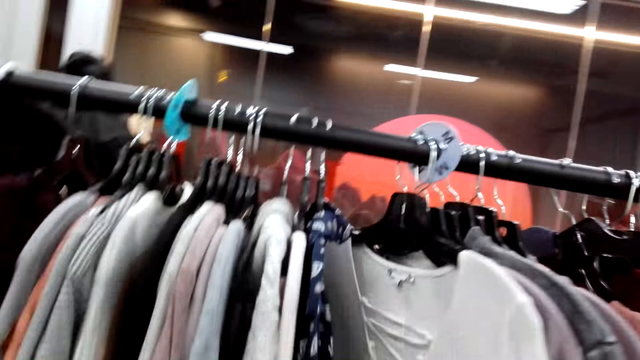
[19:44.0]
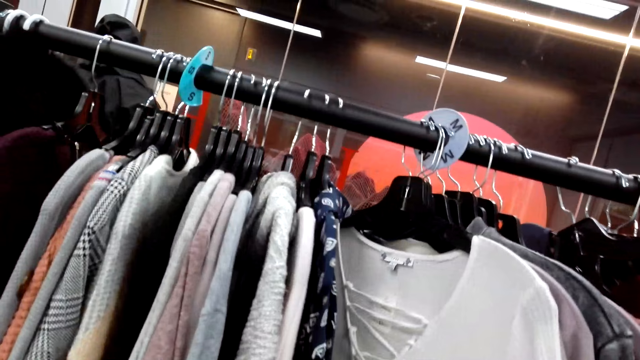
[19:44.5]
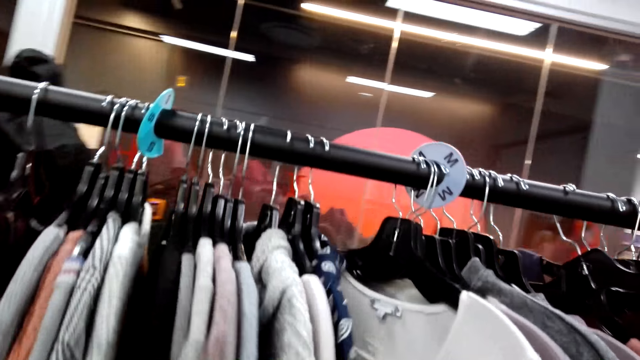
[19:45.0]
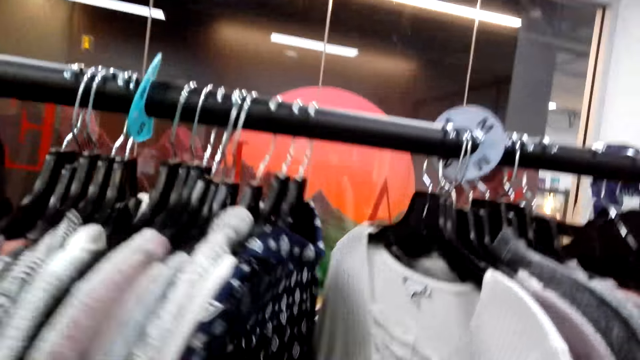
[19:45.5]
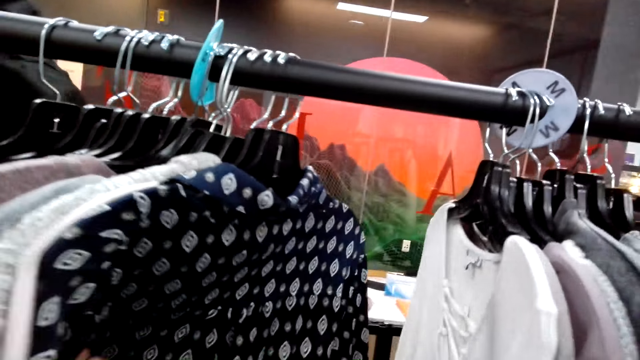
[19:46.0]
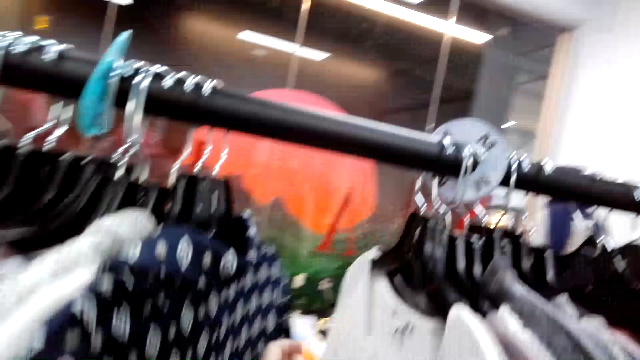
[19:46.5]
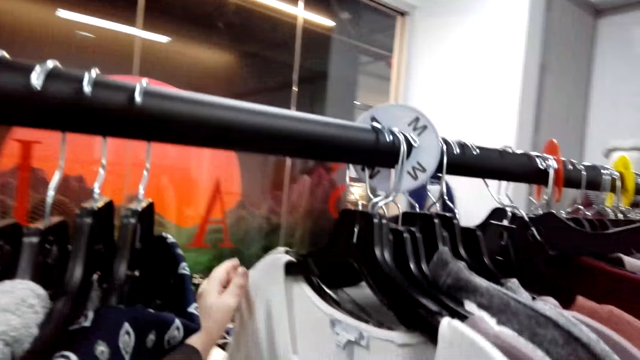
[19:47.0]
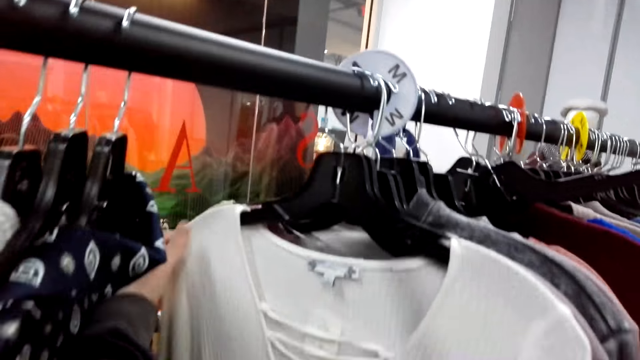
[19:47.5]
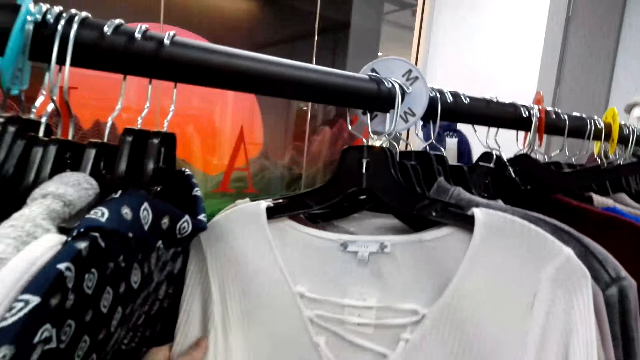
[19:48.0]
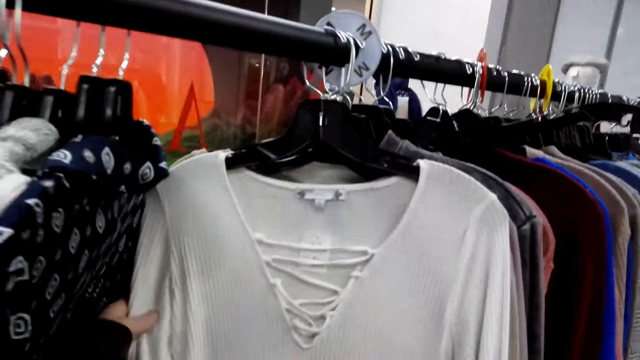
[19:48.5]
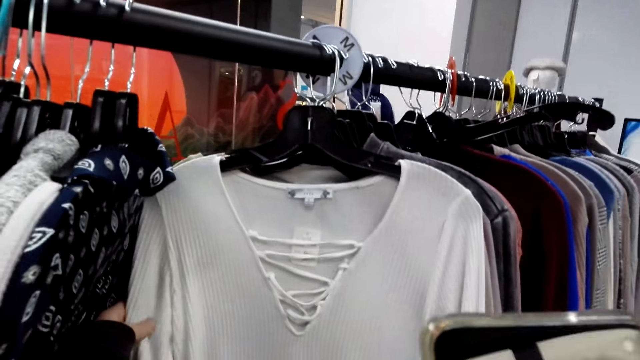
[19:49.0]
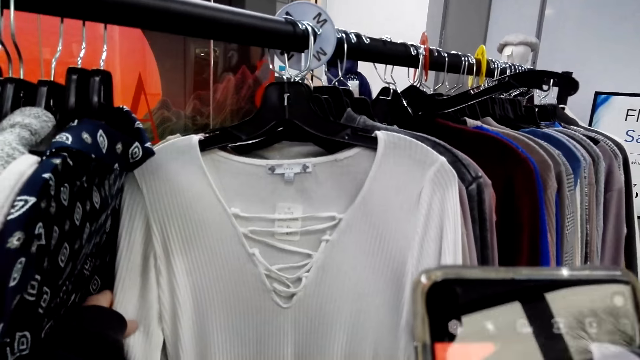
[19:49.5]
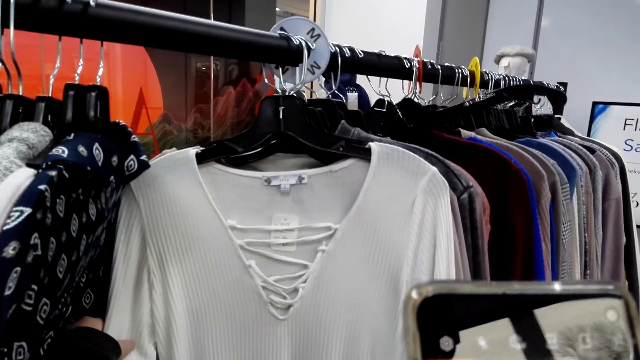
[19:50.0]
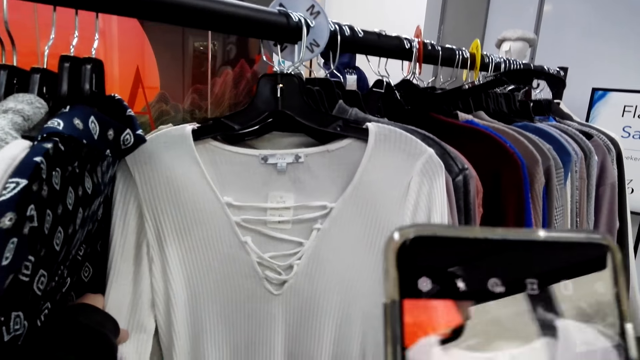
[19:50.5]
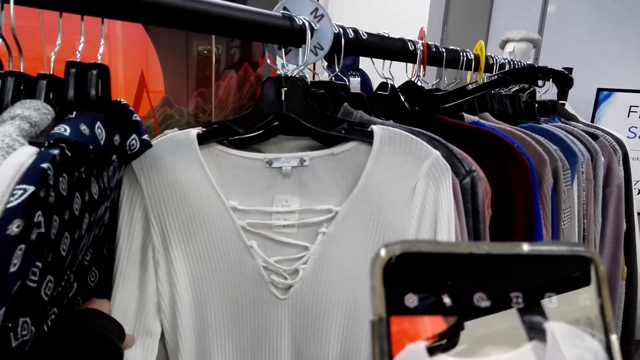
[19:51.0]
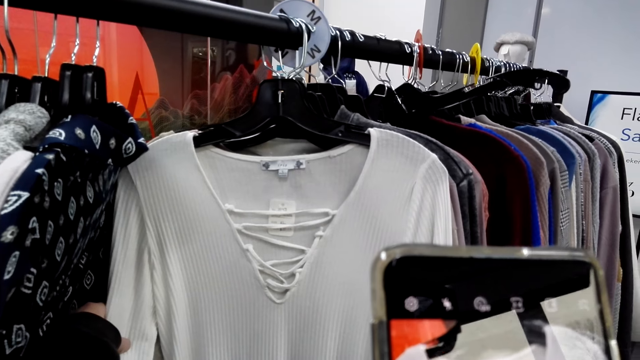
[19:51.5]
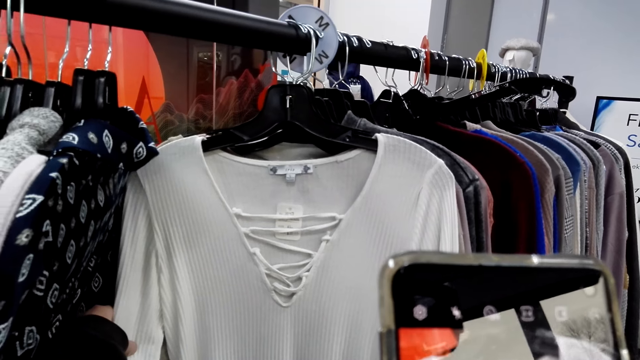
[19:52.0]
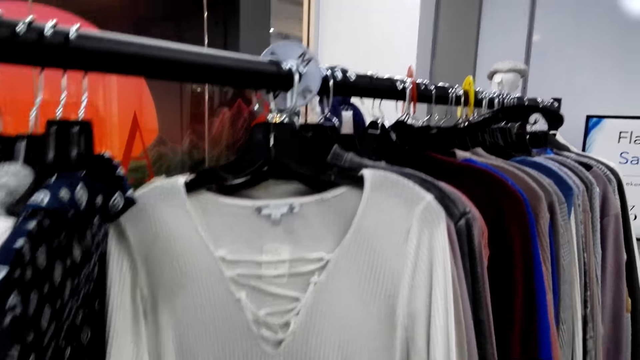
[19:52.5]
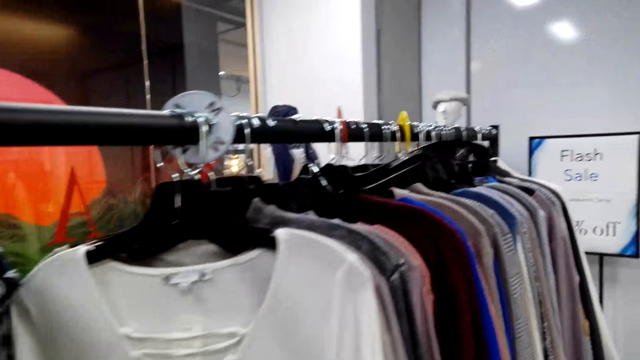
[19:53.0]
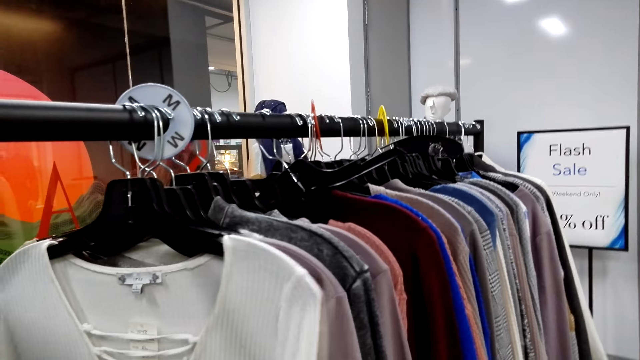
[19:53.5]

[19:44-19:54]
The camera wearer moves the hung clothes and touches the top. She takes a picture of a blouse with her phone.

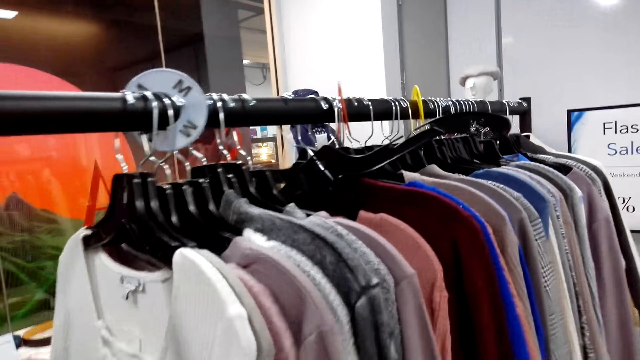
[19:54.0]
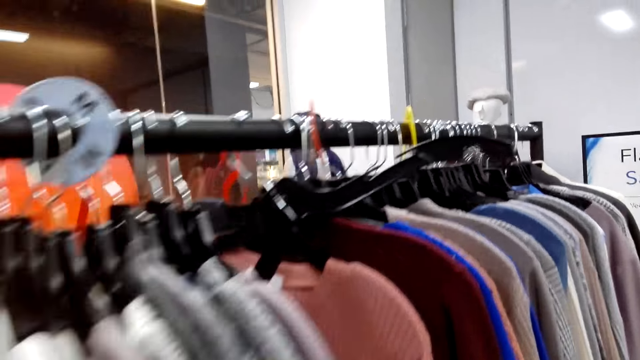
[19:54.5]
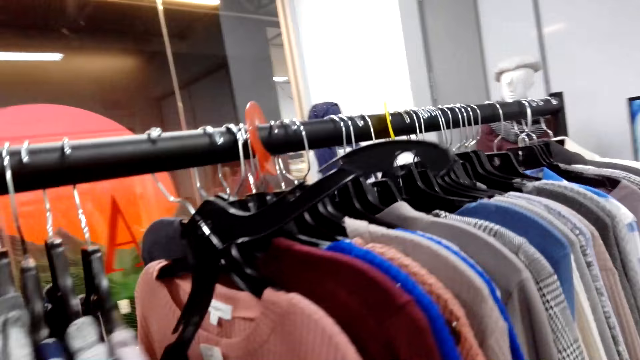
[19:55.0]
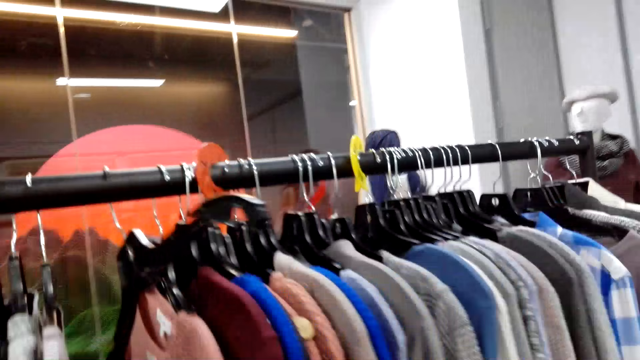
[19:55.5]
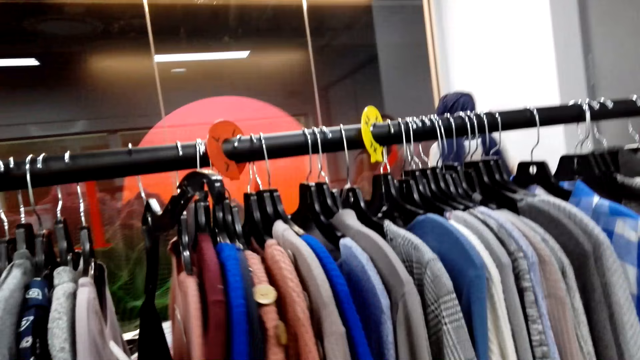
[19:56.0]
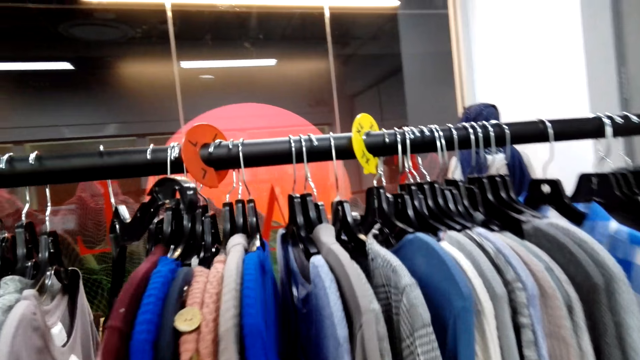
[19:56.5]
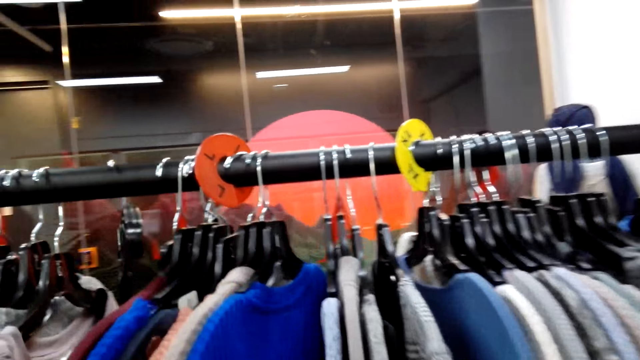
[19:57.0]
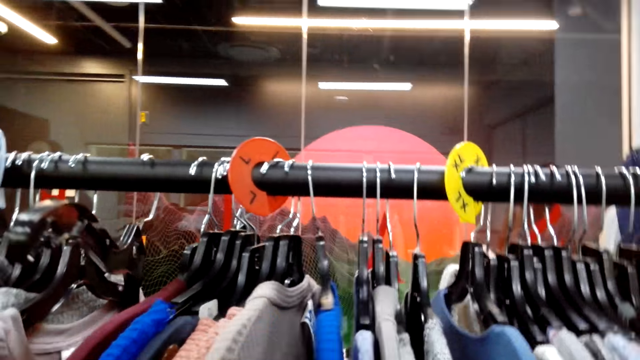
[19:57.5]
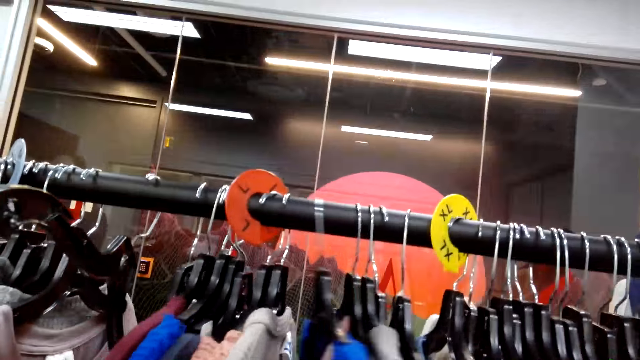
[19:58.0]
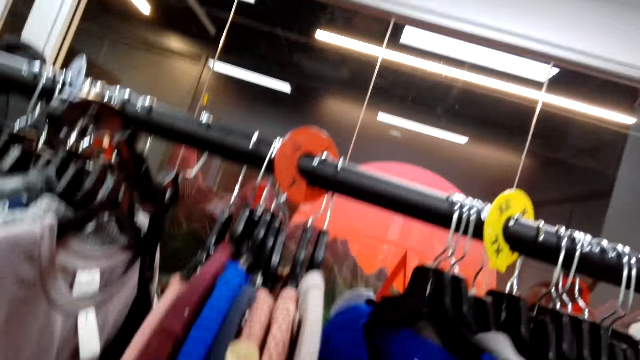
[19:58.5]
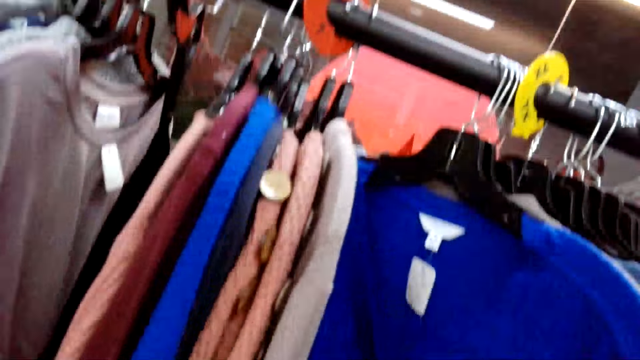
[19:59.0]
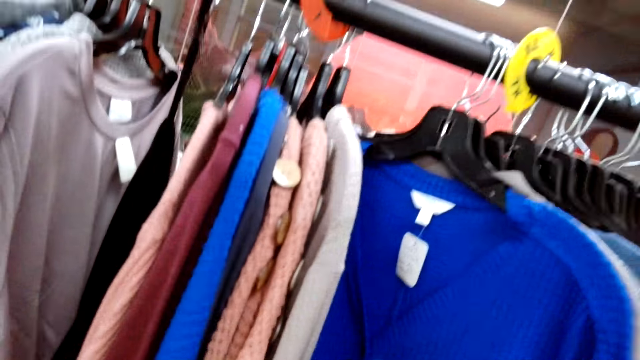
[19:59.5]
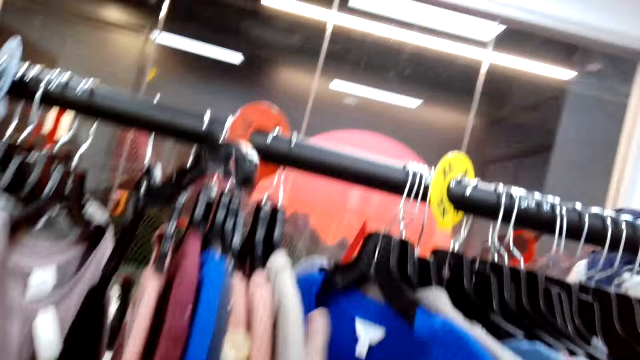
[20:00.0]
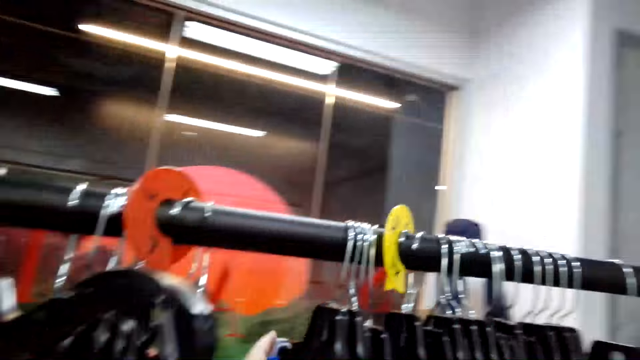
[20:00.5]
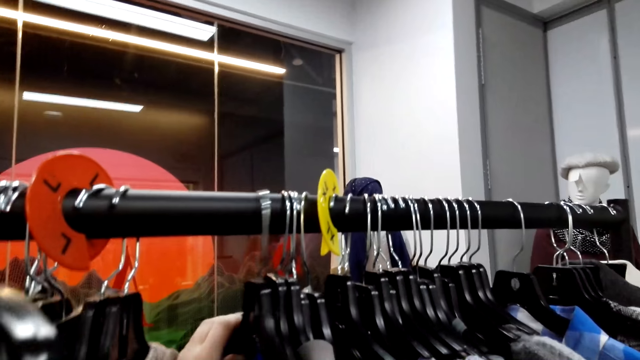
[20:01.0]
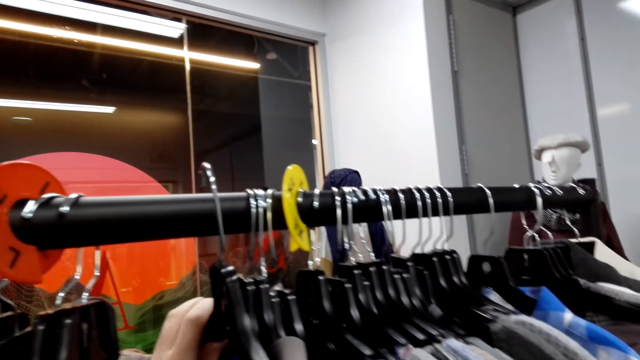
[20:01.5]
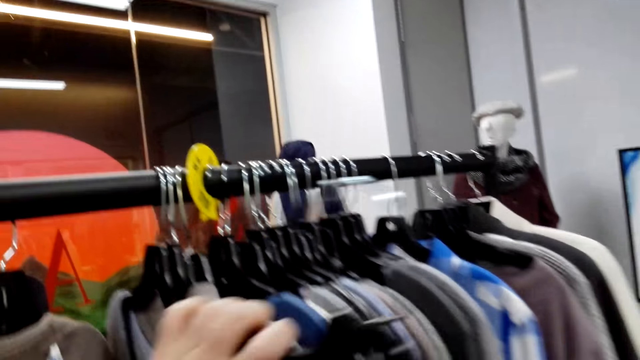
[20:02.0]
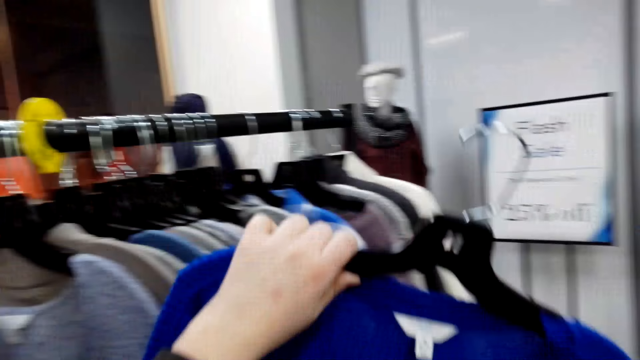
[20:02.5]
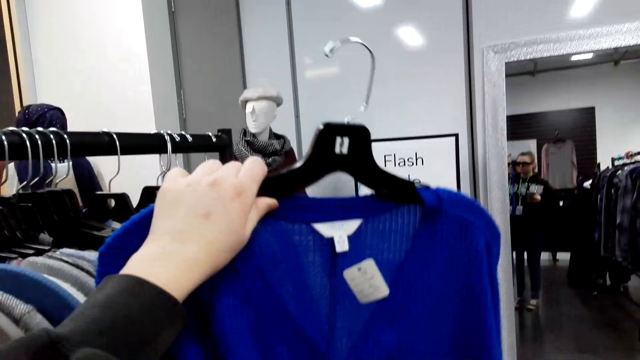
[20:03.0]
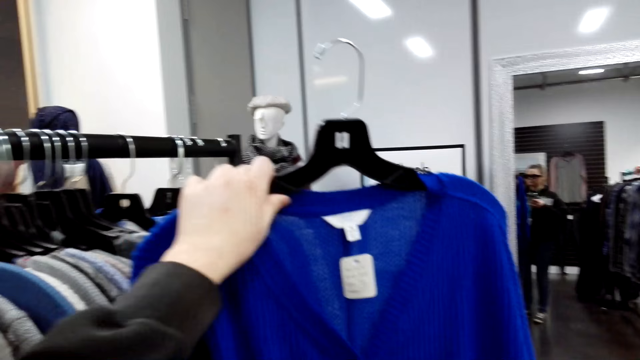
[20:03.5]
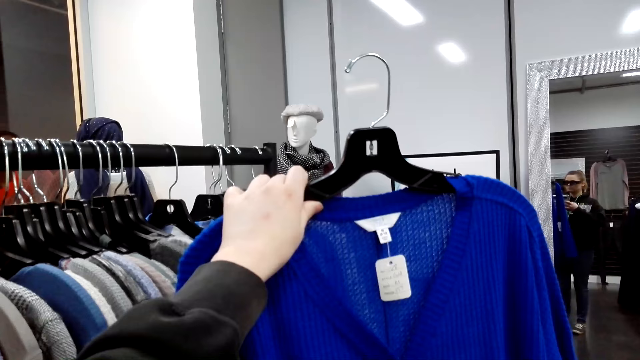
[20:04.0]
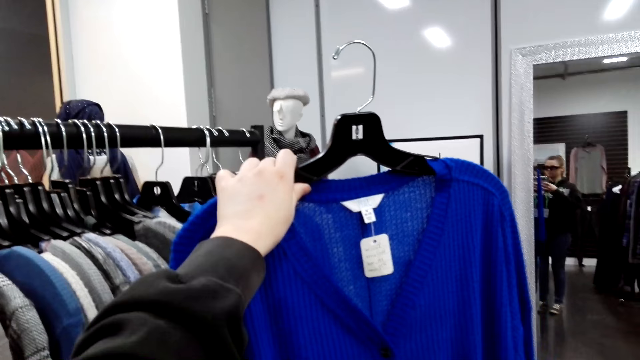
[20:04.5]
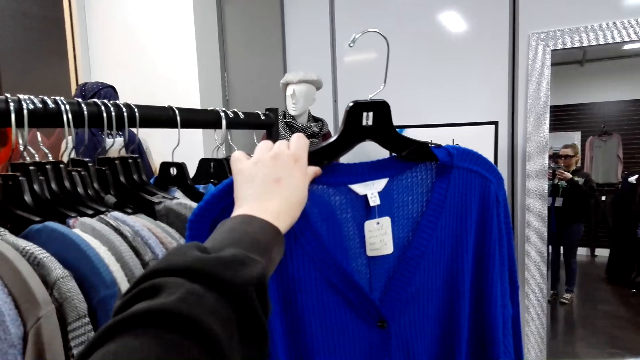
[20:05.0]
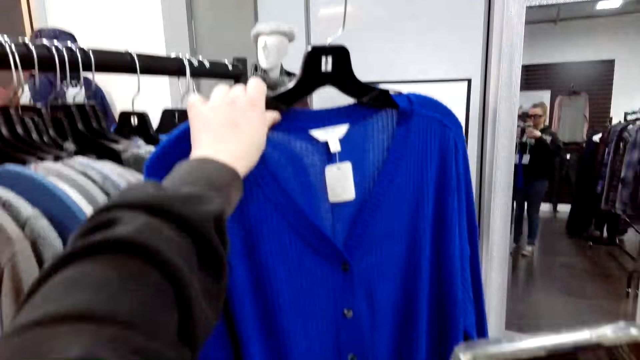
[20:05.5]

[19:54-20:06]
The camera wearer looks through the clothes. They walk around. They move hanged clothes. They pick a sweater or blouse from the clothing line.
